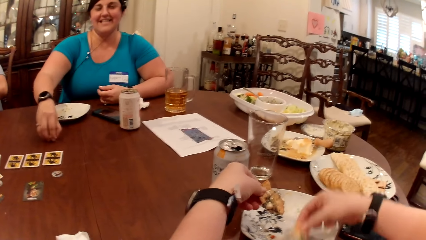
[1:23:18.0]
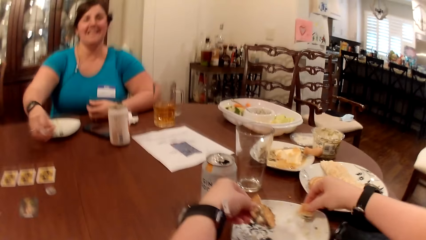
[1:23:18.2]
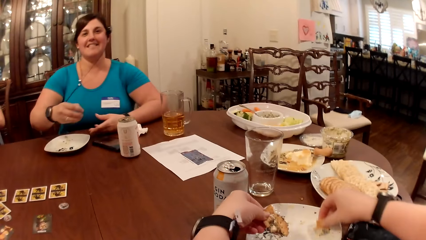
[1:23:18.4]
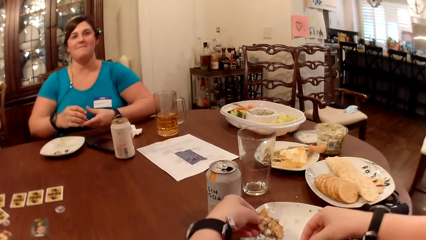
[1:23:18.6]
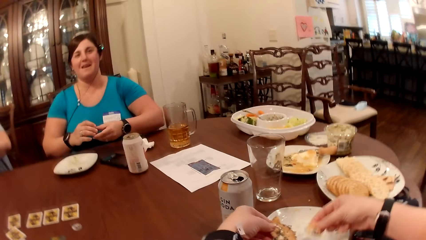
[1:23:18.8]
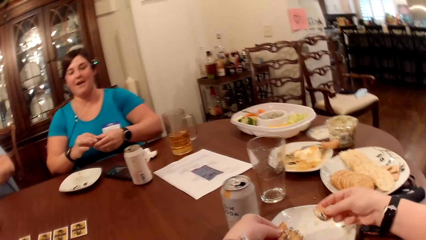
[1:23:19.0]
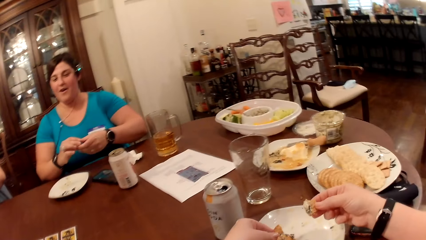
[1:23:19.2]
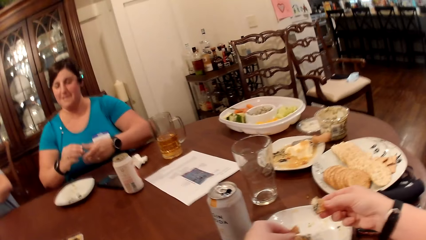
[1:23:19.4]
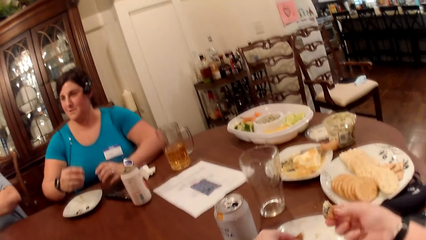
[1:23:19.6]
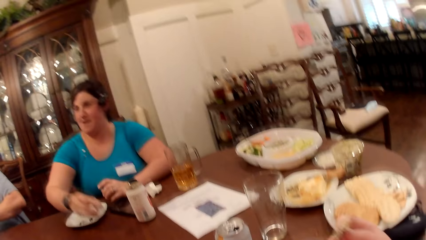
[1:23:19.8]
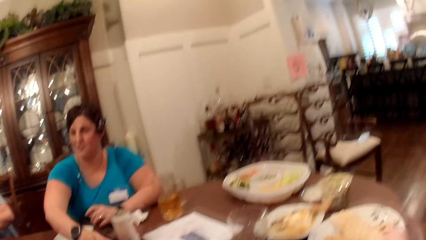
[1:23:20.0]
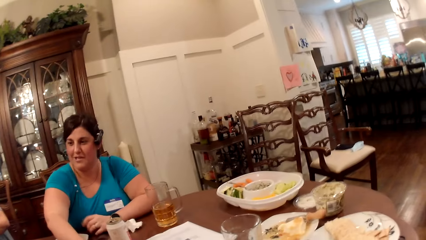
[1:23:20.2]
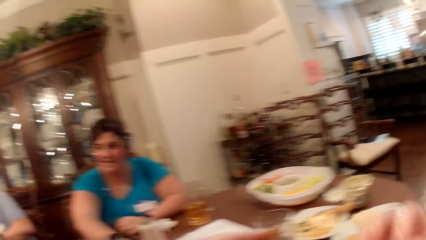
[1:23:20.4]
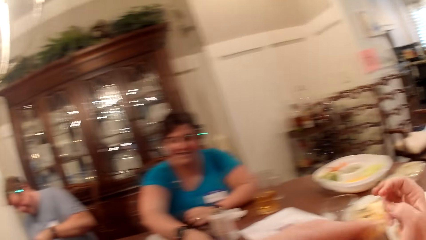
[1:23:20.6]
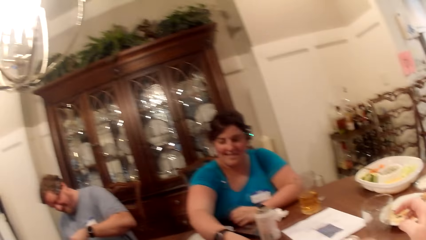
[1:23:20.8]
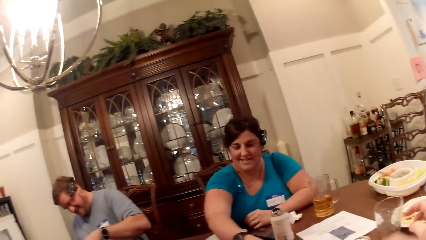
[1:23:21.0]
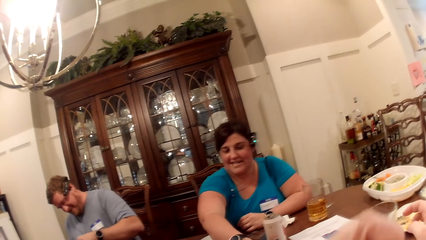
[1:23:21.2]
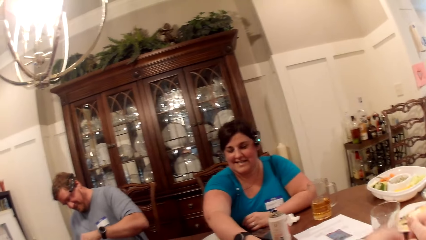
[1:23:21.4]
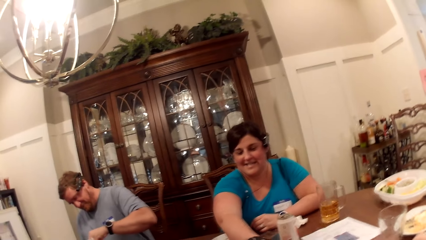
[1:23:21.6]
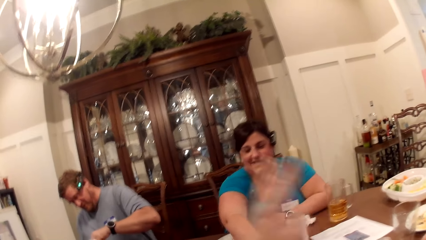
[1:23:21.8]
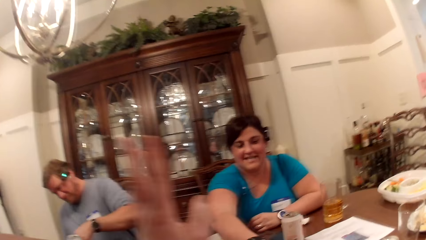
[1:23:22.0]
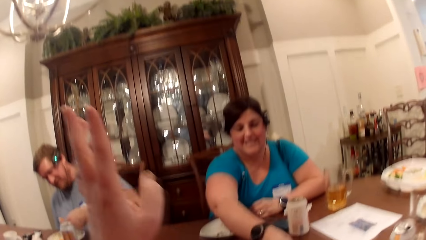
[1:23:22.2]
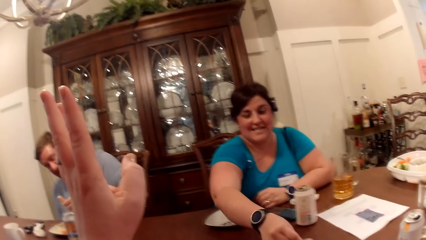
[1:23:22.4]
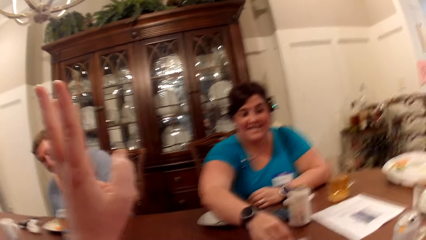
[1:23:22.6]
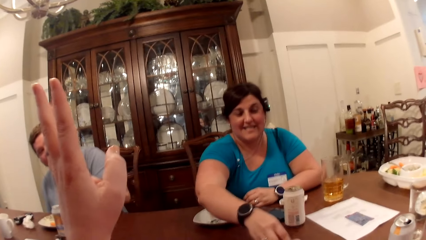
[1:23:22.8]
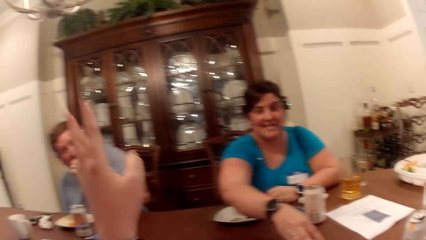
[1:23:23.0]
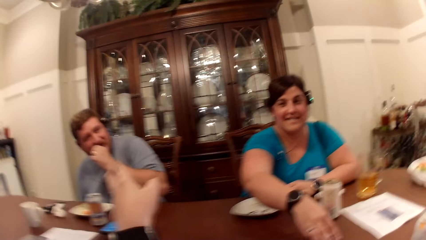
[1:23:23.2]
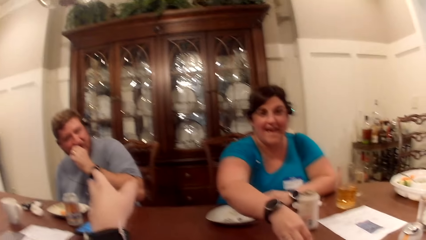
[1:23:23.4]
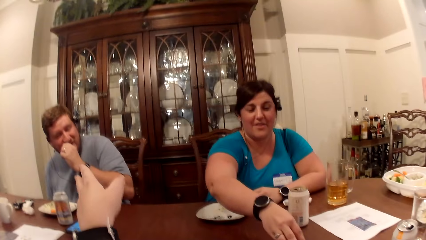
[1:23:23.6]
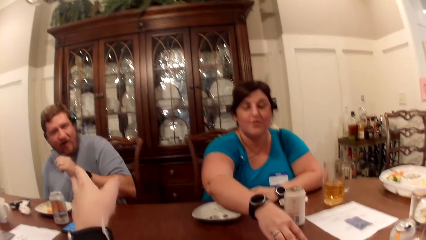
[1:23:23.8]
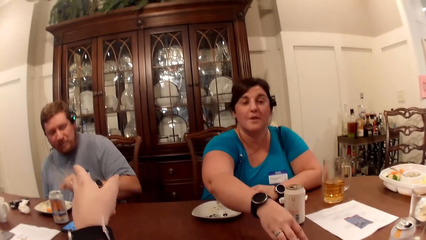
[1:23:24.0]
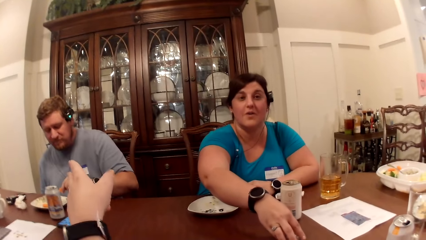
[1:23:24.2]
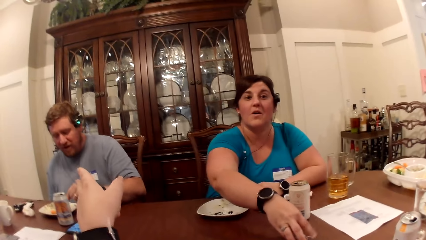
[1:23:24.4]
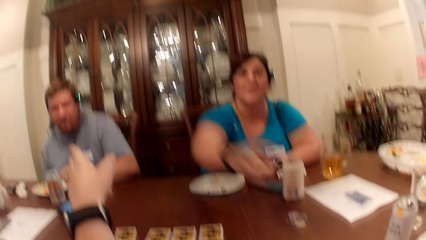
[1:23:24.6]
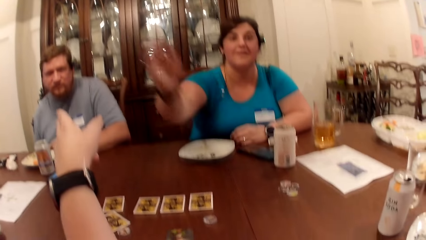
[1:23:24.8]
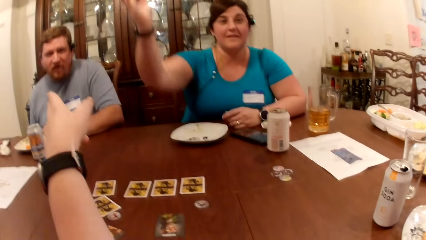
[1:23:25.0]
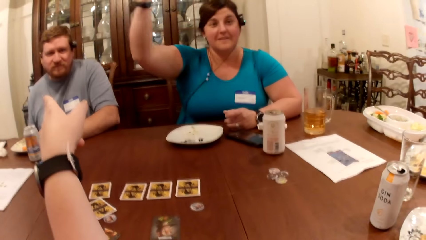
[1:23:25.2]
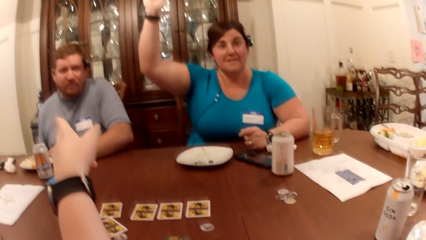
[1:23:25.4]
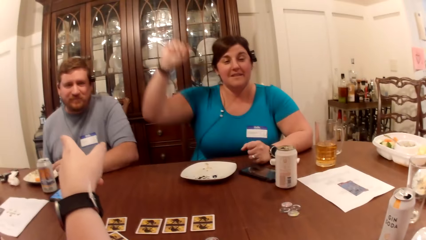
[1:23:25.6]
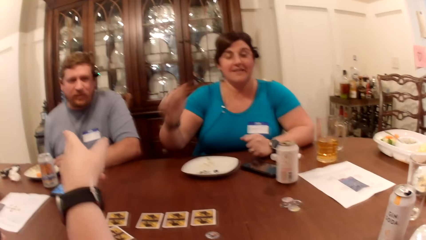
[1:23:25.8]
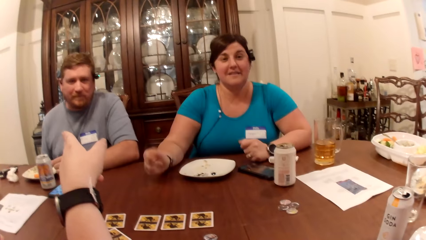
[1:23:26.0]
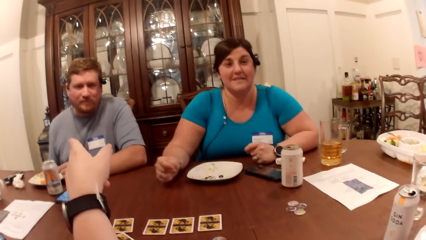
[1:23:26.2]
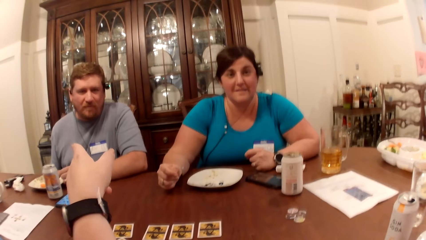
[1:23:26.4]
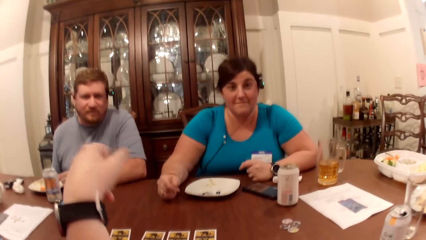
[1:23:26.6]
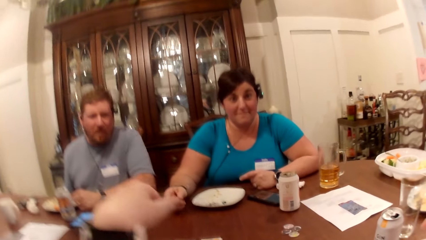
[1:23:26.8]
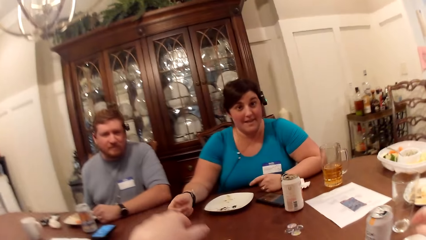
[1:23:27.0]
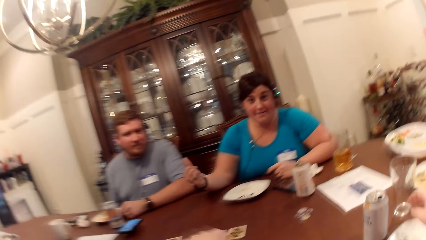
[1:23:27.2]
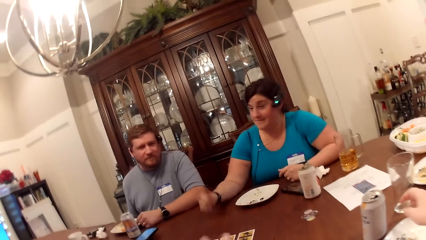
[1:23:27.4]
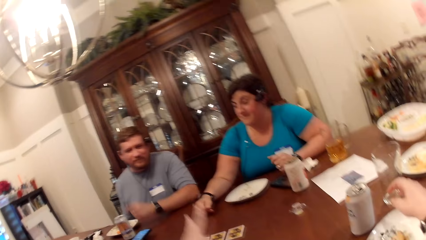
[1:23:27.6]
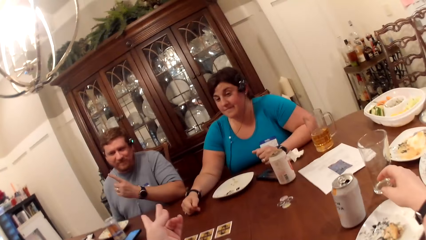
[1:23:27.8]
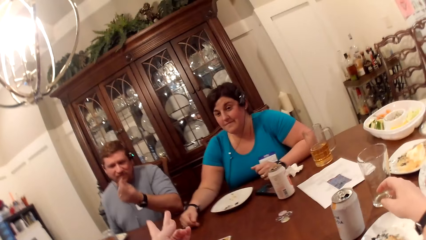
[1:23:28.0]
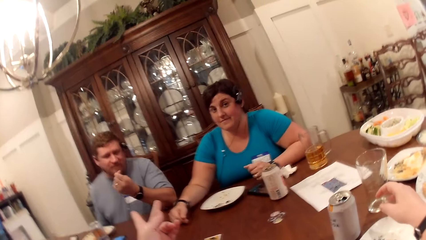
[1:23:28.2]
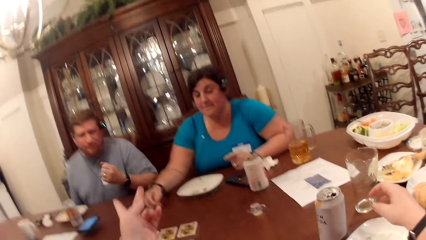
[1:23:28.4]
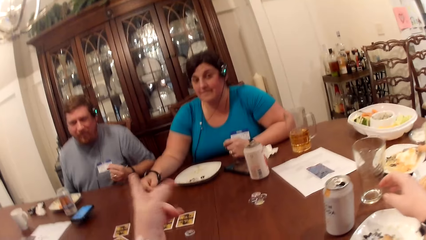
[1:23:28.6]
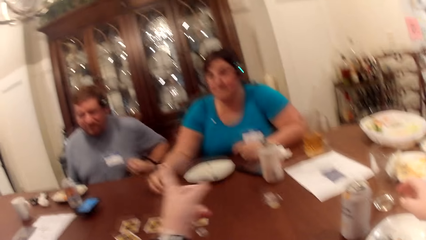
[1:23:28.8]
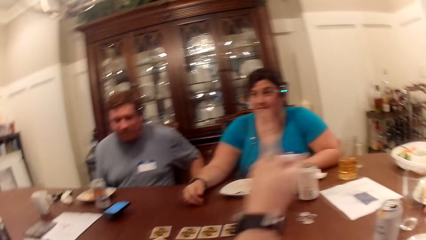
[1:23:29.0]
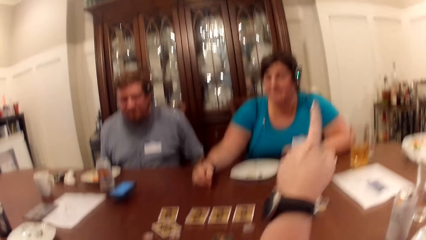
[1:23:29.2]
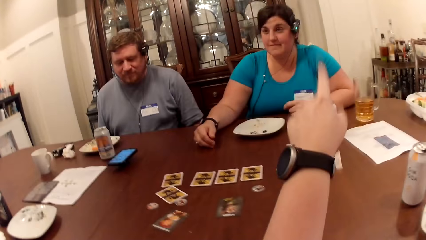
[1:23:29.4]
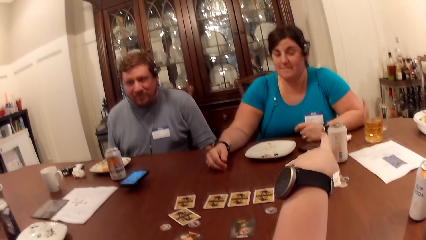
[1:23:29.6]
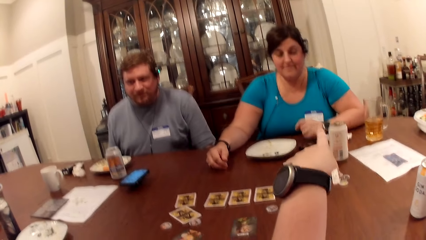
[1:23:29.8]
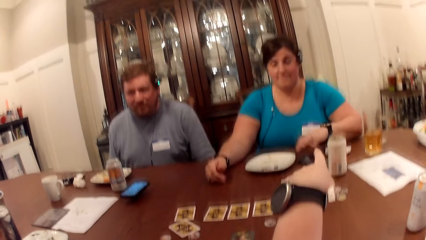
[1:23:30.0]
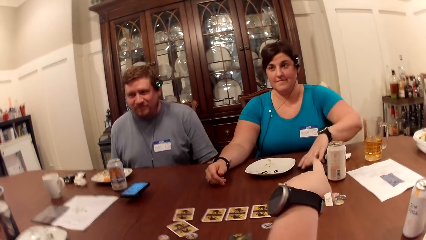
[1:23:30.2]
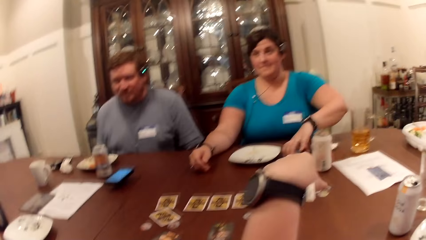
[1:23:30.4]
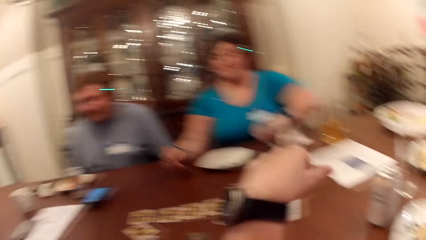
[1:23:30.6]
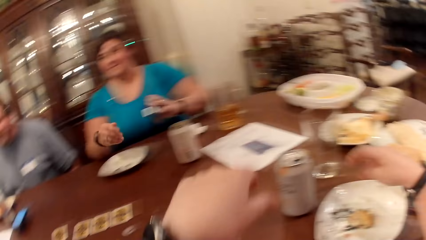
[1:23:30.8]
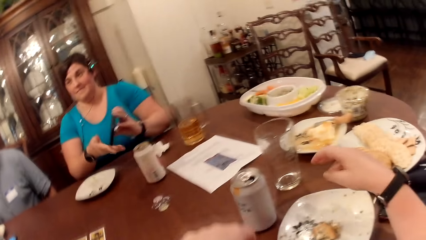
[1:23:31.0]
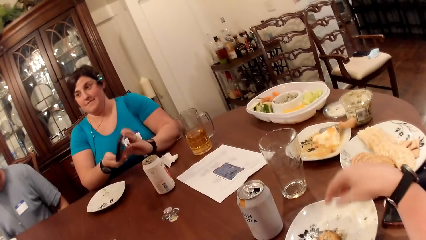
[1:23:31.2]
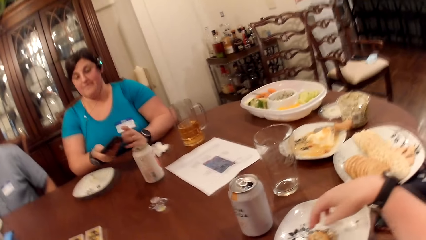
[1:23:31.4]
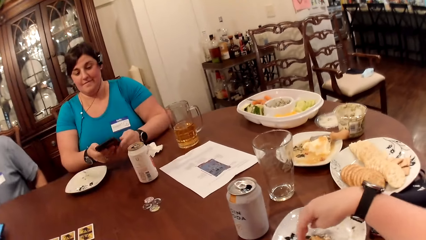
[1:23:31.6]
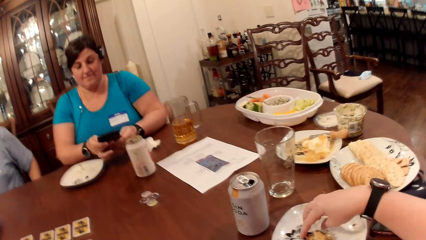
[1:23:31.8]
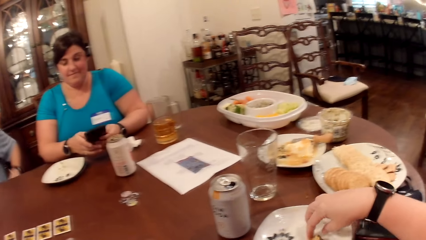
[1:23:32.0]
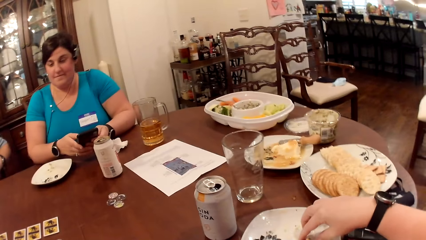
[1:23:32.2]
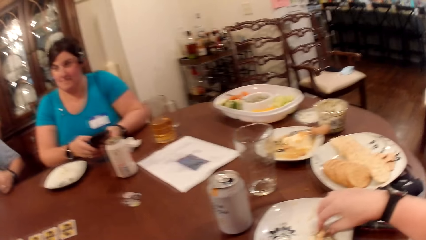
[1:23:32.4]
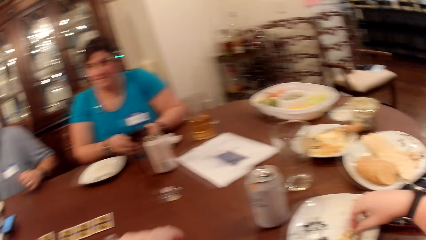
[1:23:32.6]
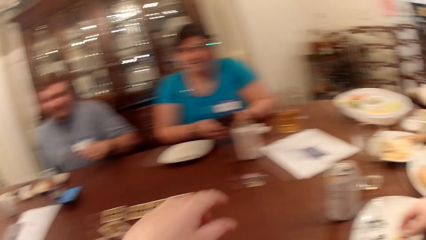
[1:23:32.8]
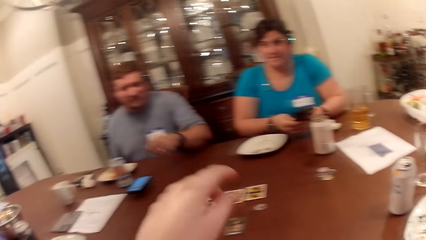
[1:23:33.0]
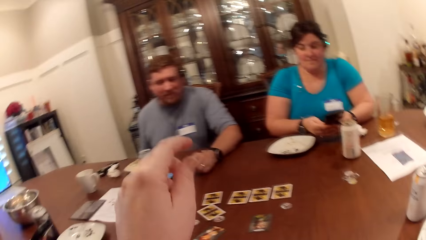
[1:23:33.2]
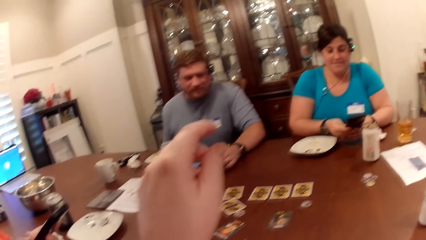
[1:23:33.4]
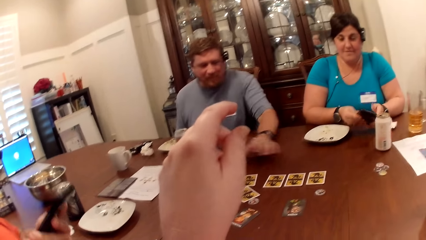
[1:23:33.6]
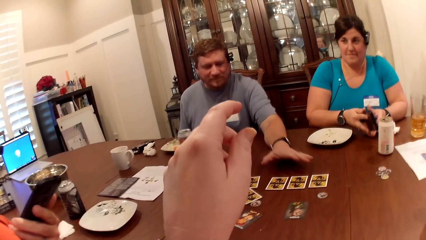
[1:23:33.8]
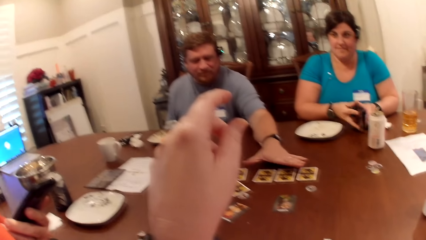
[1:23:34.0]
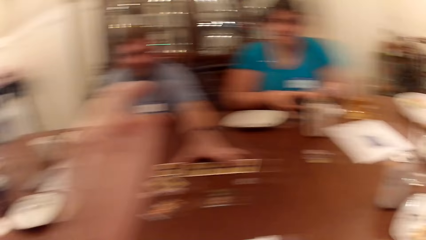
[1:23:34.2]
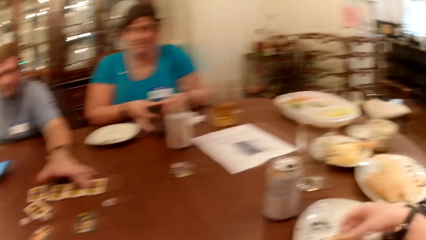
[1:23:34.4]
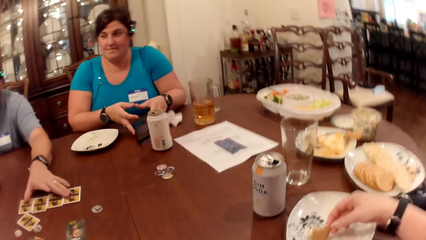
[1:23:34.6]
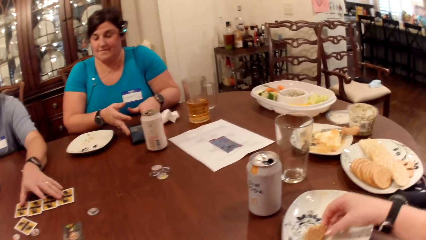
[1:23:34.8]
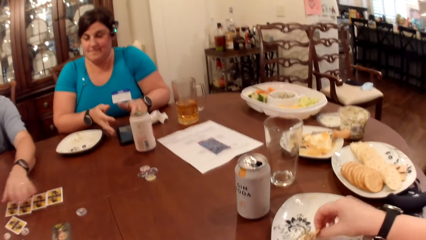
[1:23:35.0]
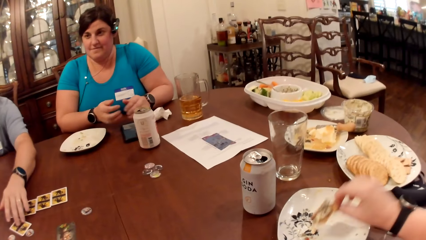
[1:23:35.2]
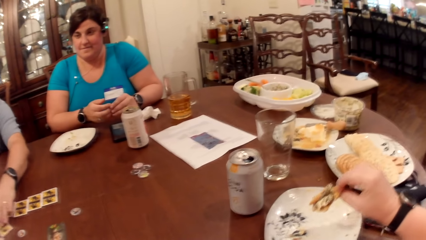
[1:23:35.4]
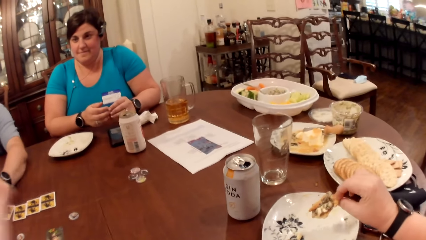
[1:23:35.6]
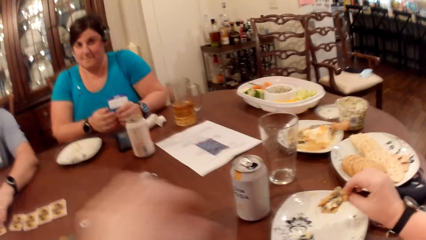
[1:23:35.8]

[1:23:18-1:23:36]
A person picks something from the table. The camera wearer eats the food with her hands. A man eats food from a plate with his left hand. The camera wearer, the person and the man speak to each other. She points her left hand to the man. A woman drops the chips on the table with her right hand. The woman picks up her phone from the table with her left hand. The camera wearer holds a piece of food in the plate with her right hand. The man moves the cards on the table with his left hand. The man touches the cards on the table. The woman drops the phone on the table with her hands.
